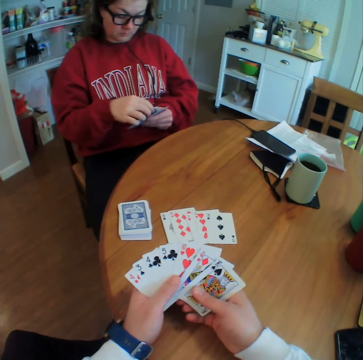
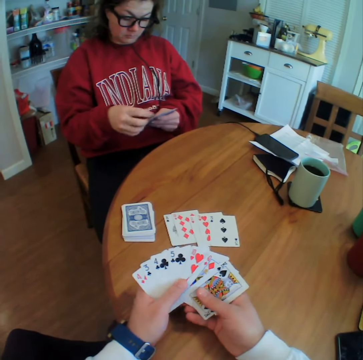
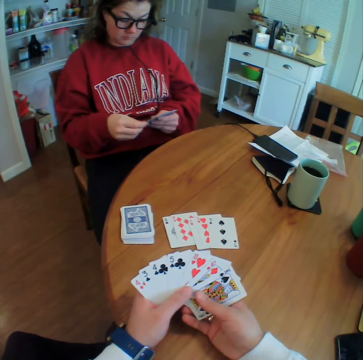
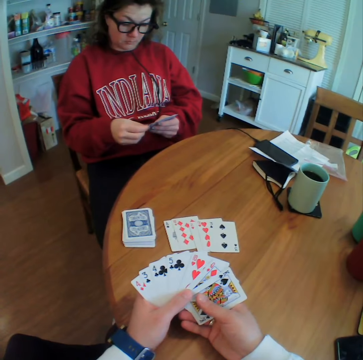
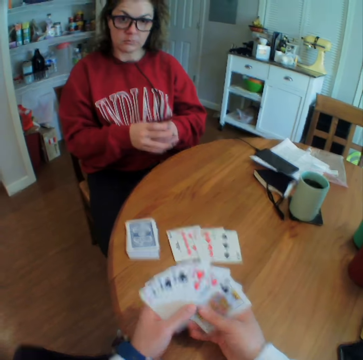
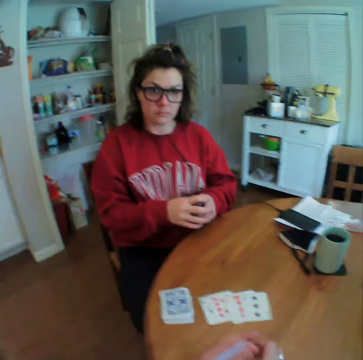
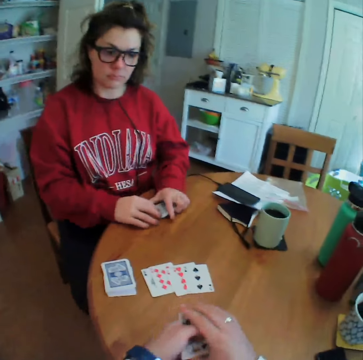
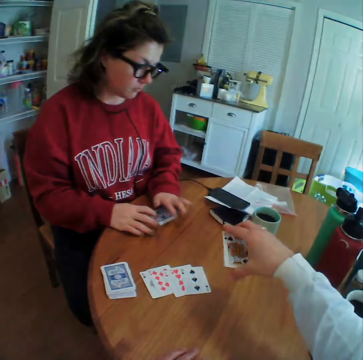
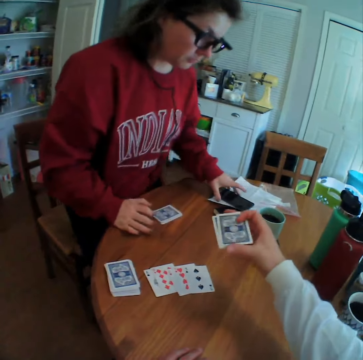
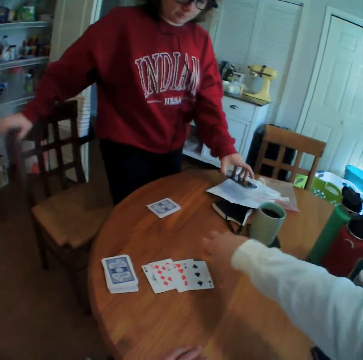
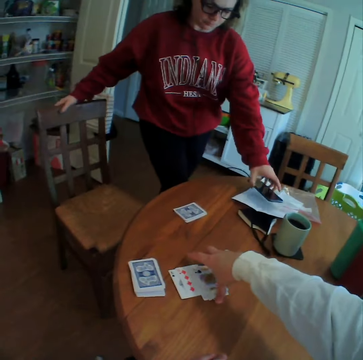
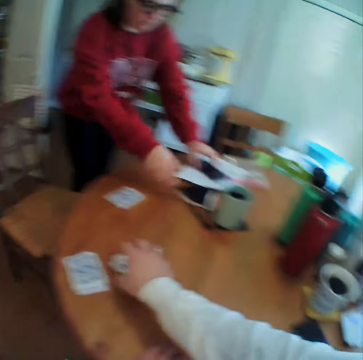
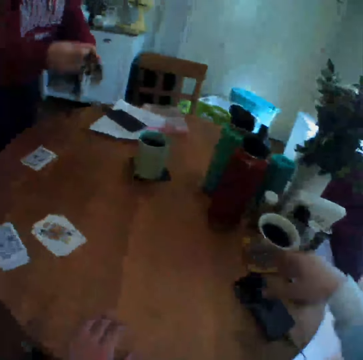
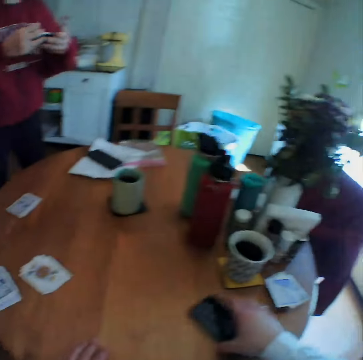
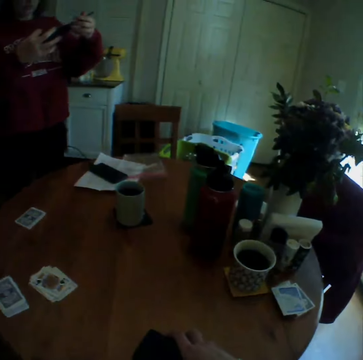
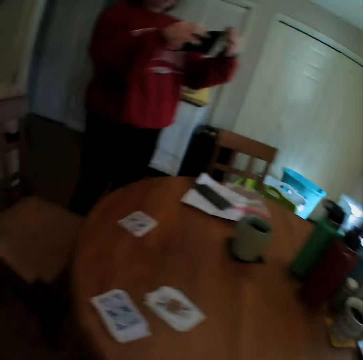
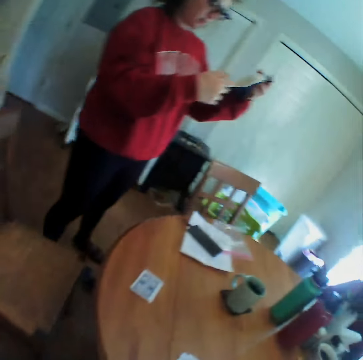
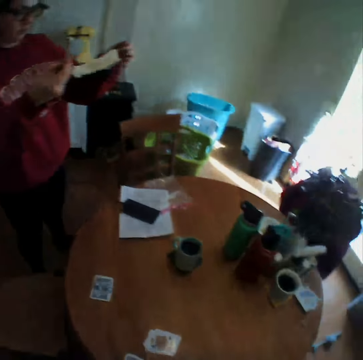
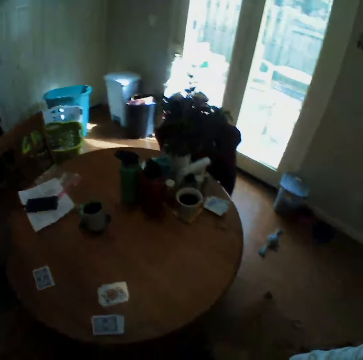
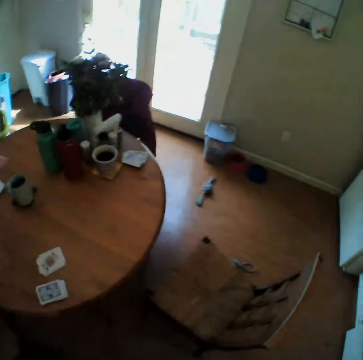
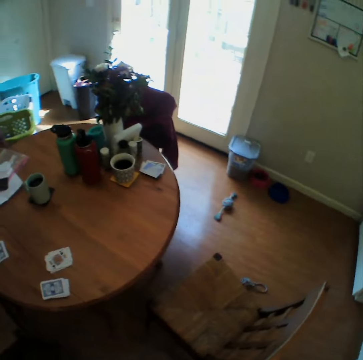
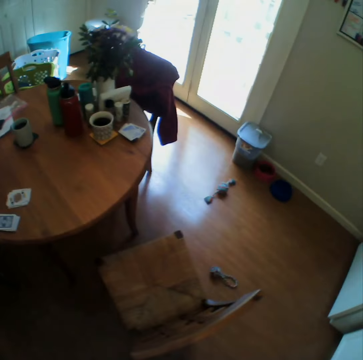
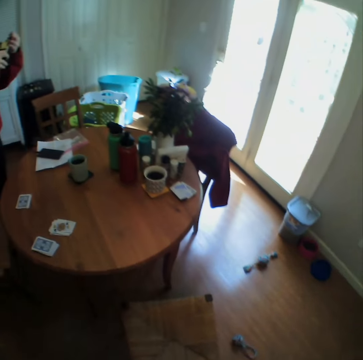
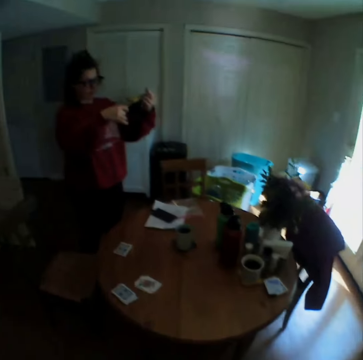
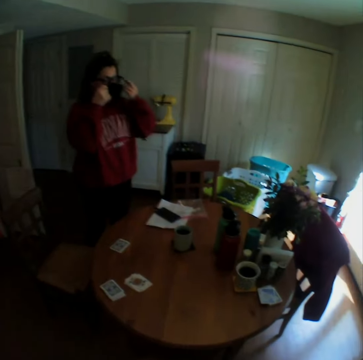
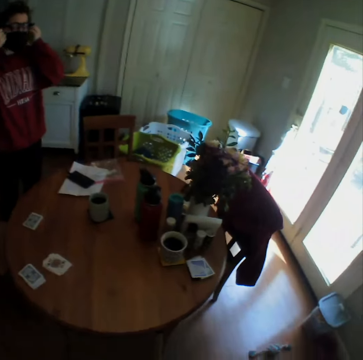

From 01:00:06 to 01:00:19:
A lady folds her cards. The camera wearer talks to the lady. The lady puts her cards down and stands up. The camera wearer puts the cards down. The lady holds her phone. The camera wearer arranges the cards. The lady picks up her mask. The camera wearer picks up his phone. He stands up and looks around.

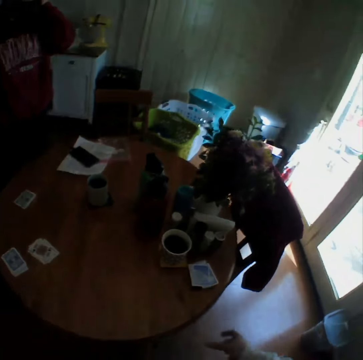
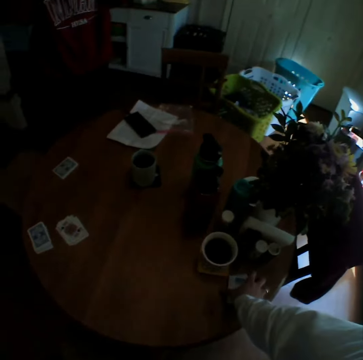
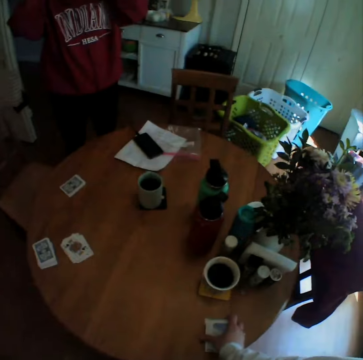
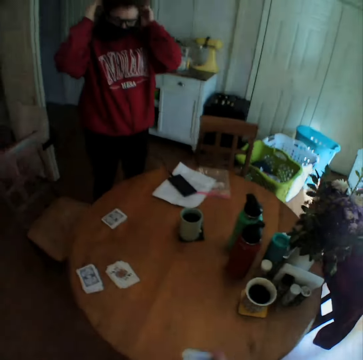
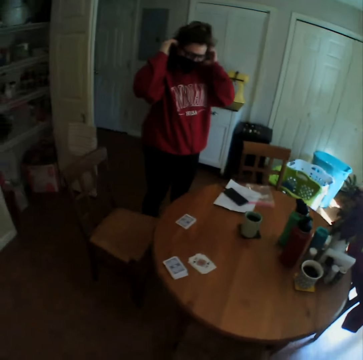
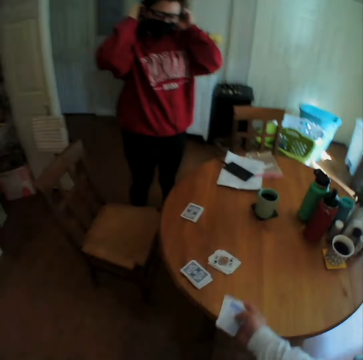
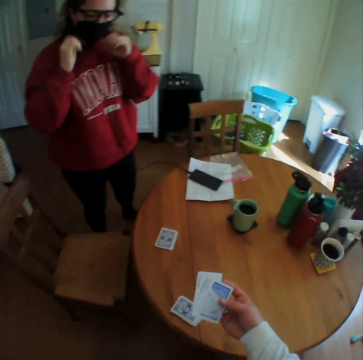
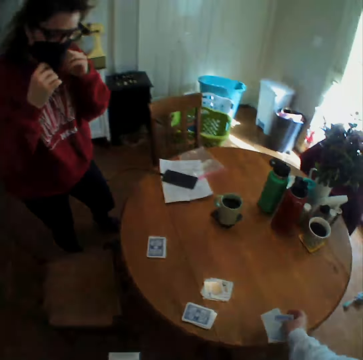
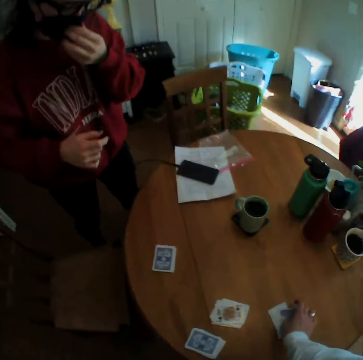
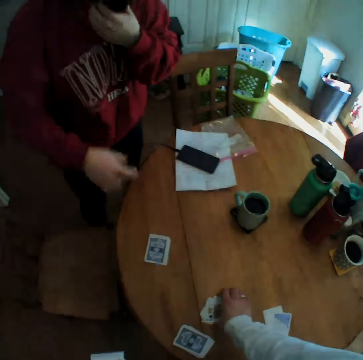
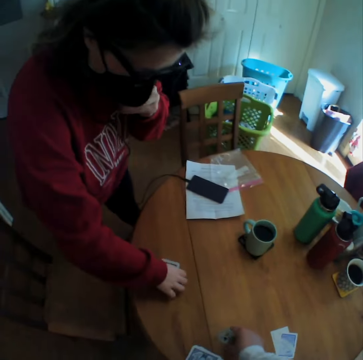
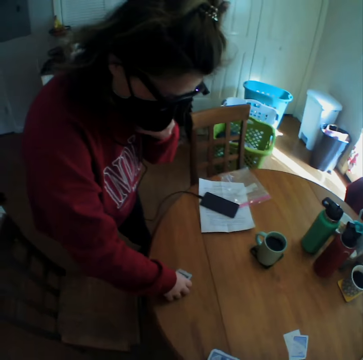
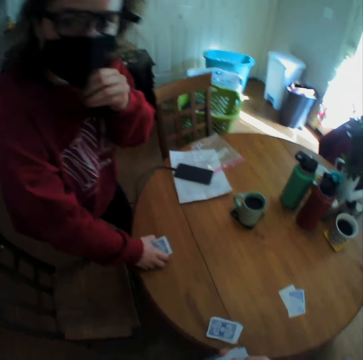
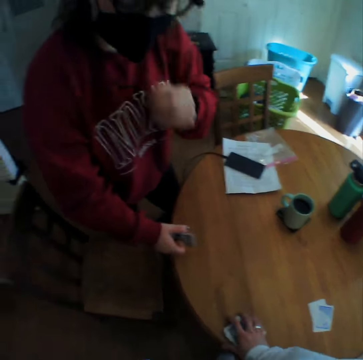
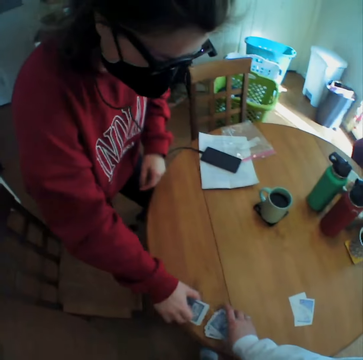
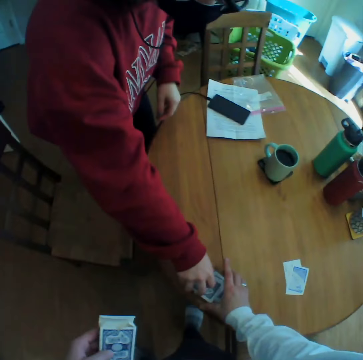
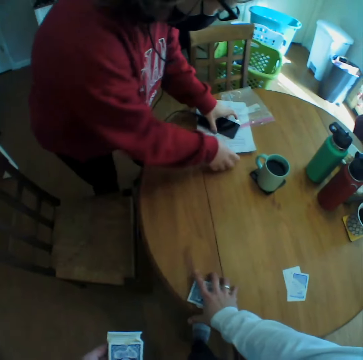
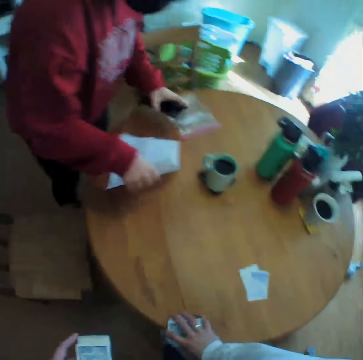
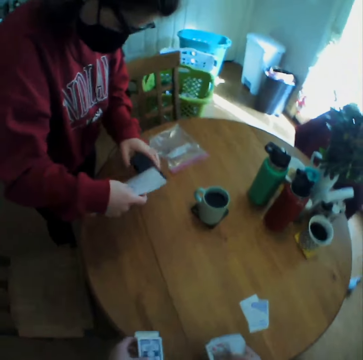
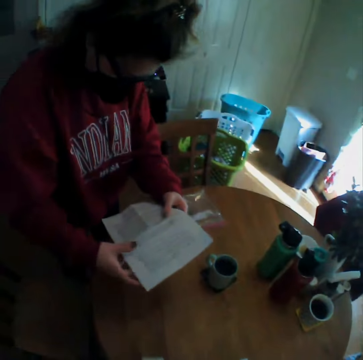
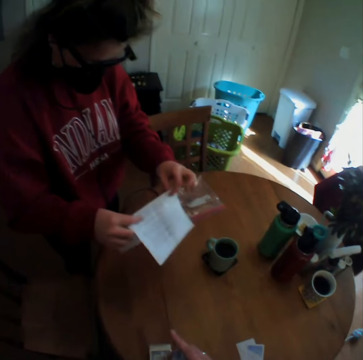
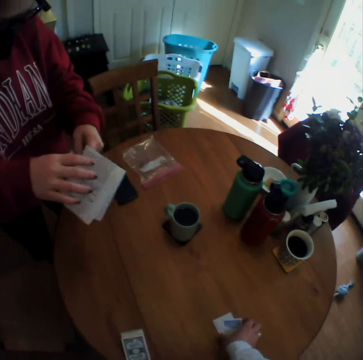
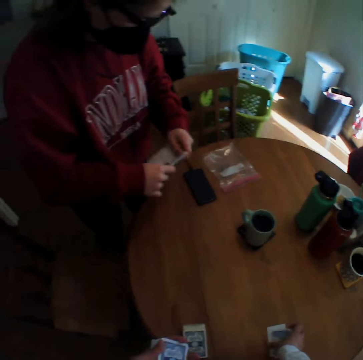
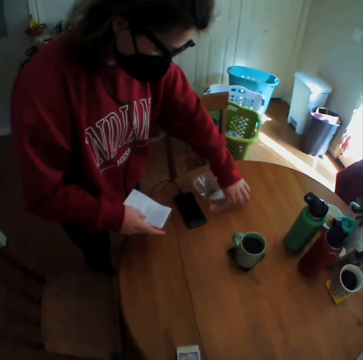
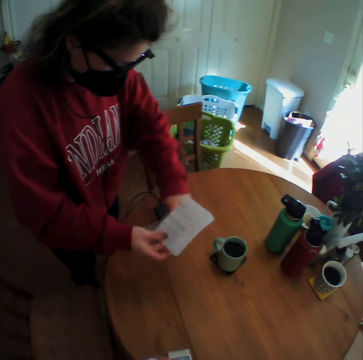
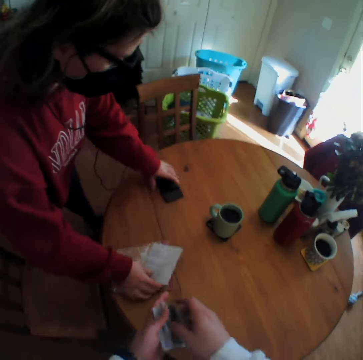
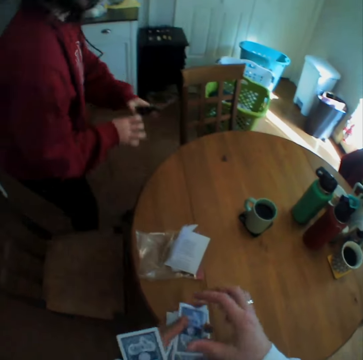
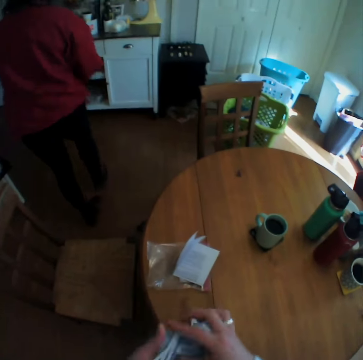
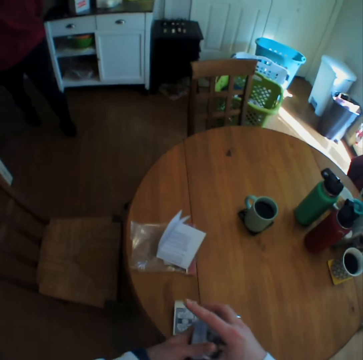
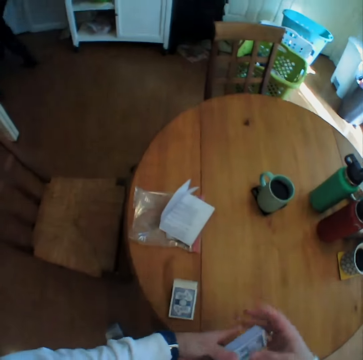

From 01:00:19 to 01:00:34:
The lady puts on her mask. The camera wearer picks up cards. They put the cards on the table. The lady picks up cards. The camera wearer talks to the lady. They pick up cards. The lady puts the cards down and moves her phone. The camera wearer combines the cards. The lady picks up a paper, folds the paper, puts the paper on a plastic bag, puts the paper down, picks up her phone and walks away.

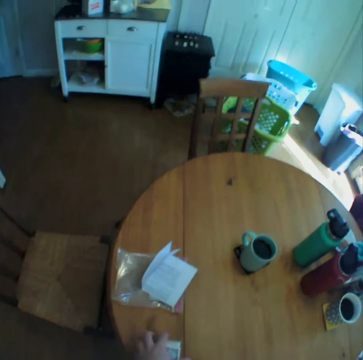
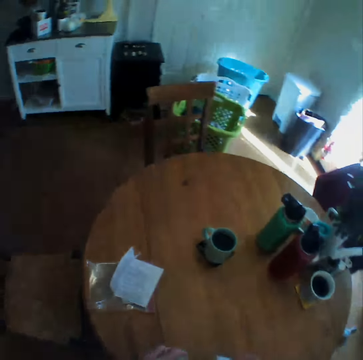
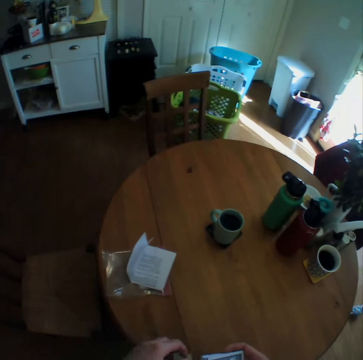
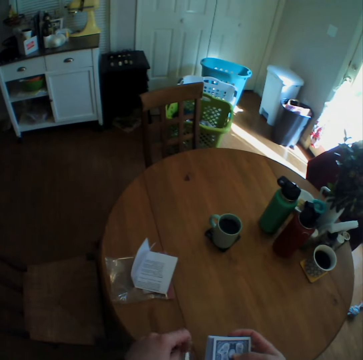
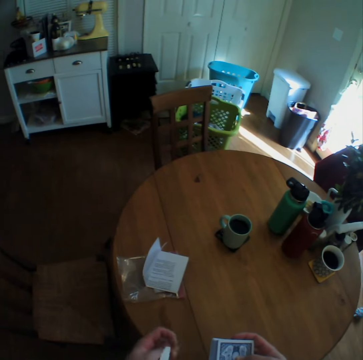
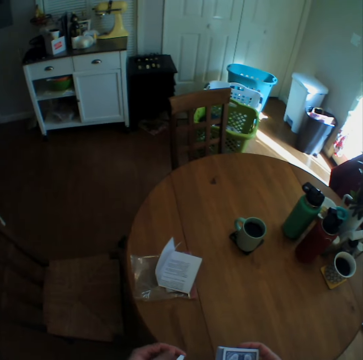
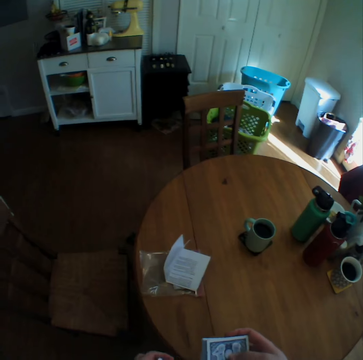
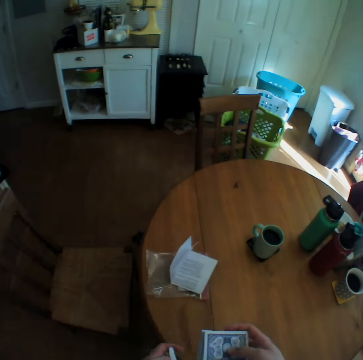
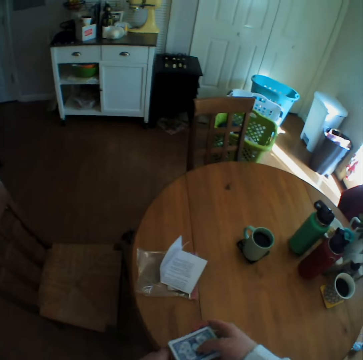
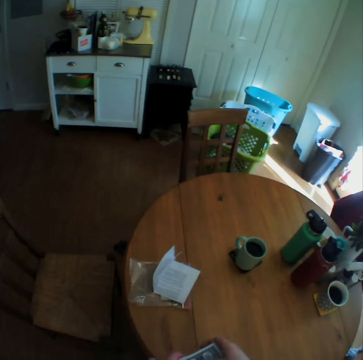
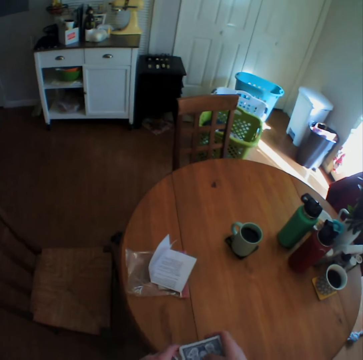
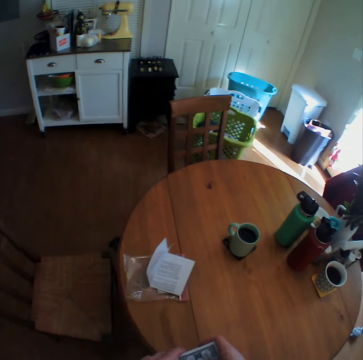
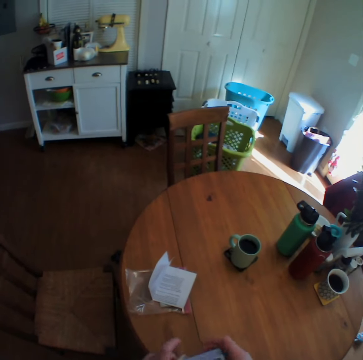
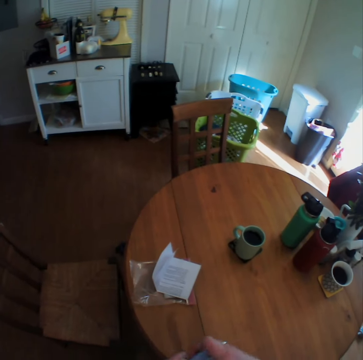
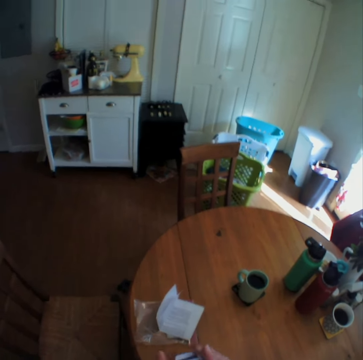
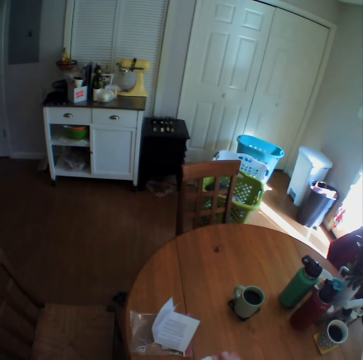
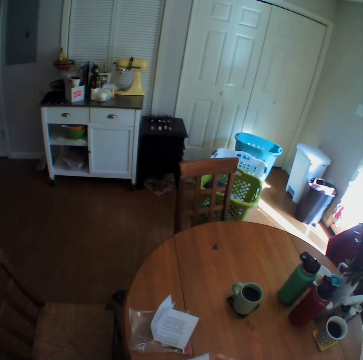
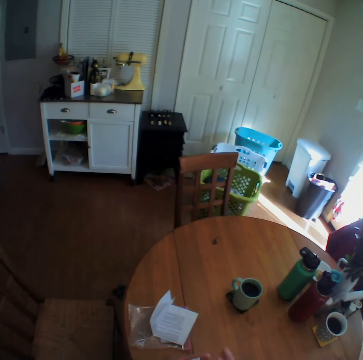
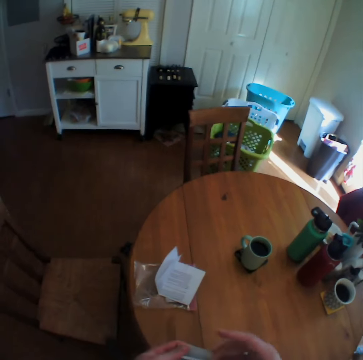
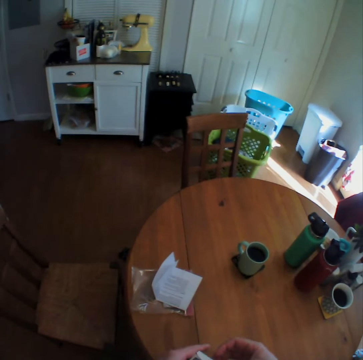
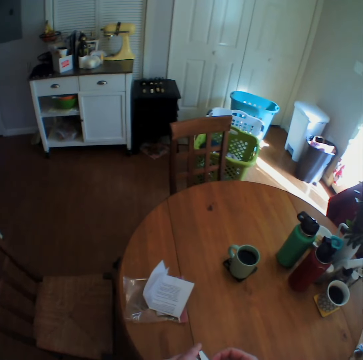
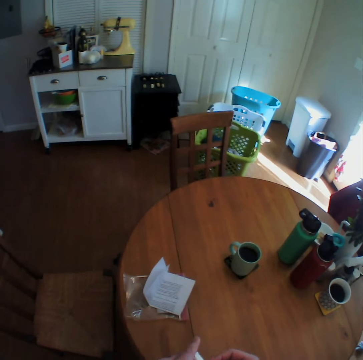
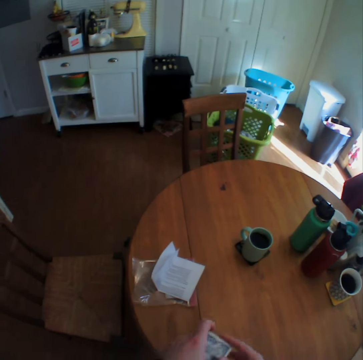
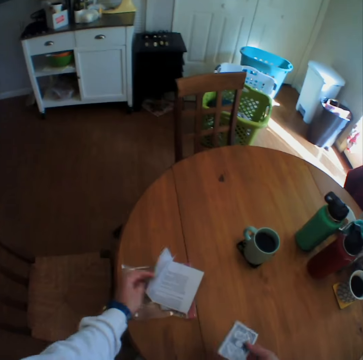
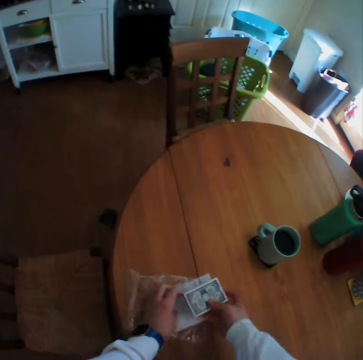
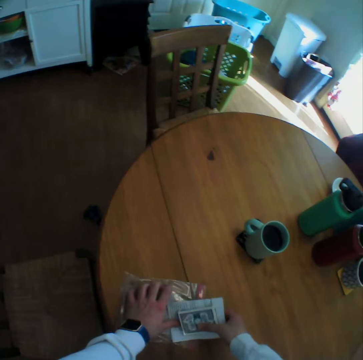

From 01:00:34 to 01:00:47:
The camera wearer shuffles the cards. They put the cards in the box. They put the cards on a paper.
